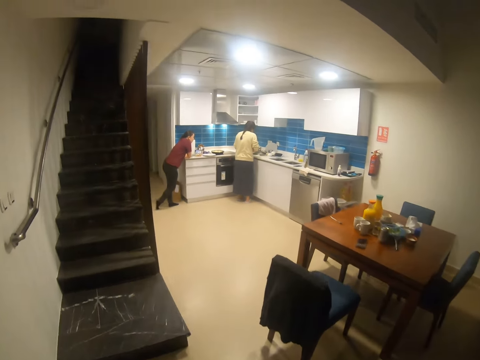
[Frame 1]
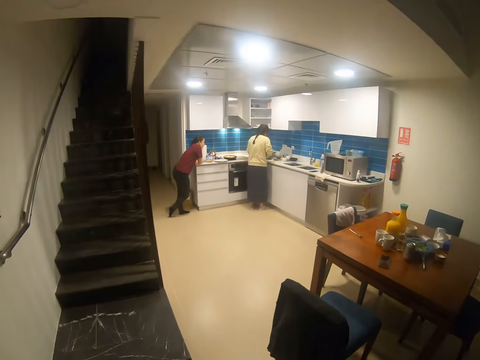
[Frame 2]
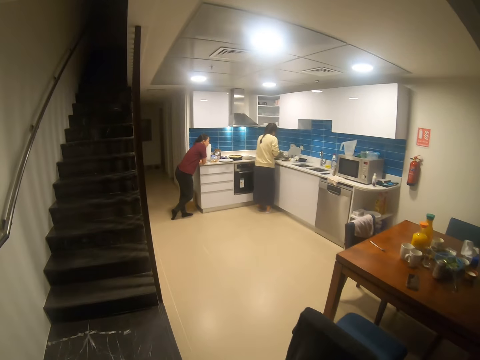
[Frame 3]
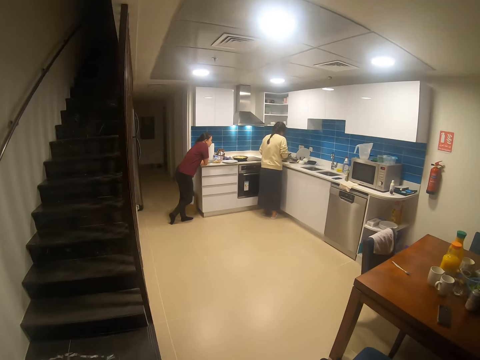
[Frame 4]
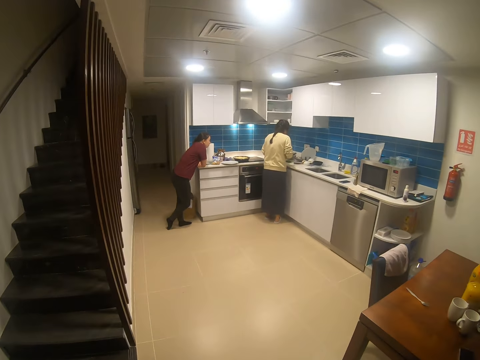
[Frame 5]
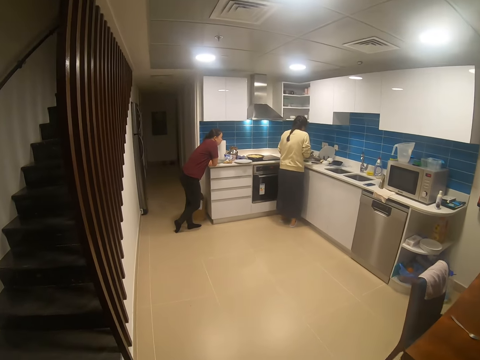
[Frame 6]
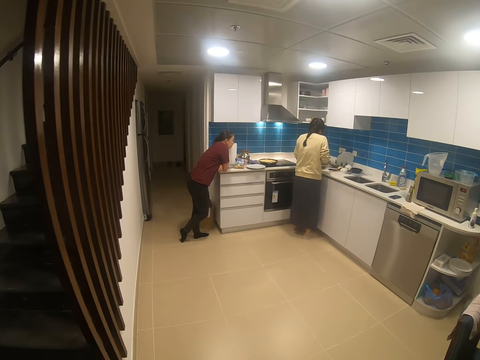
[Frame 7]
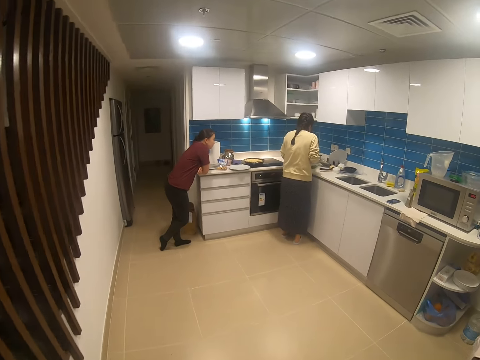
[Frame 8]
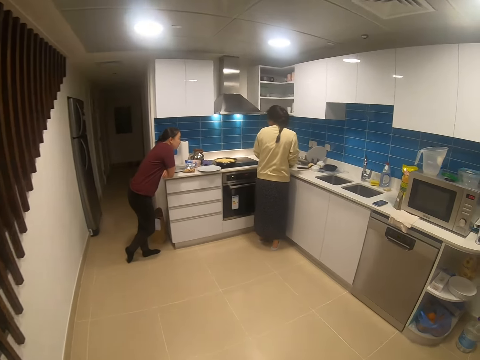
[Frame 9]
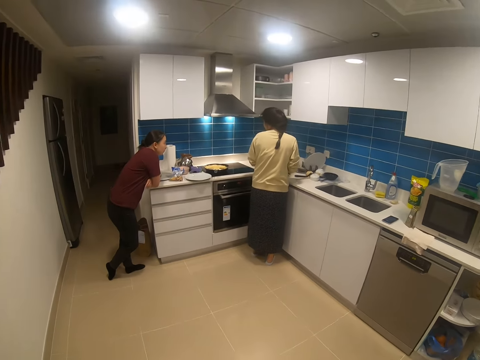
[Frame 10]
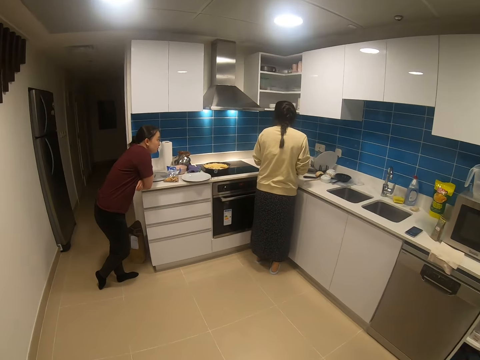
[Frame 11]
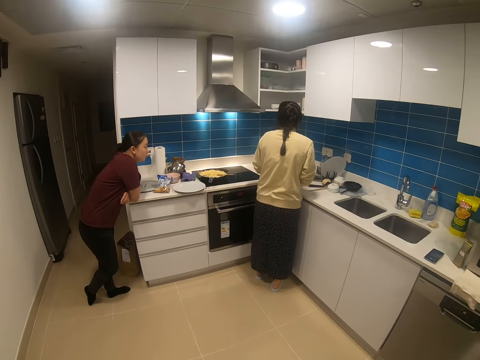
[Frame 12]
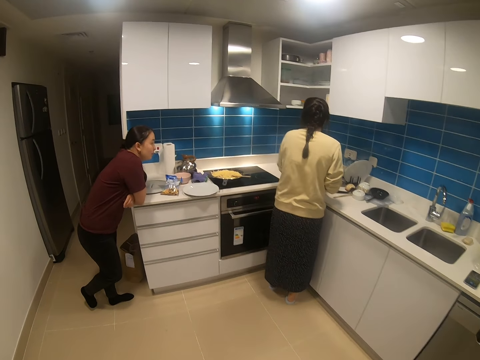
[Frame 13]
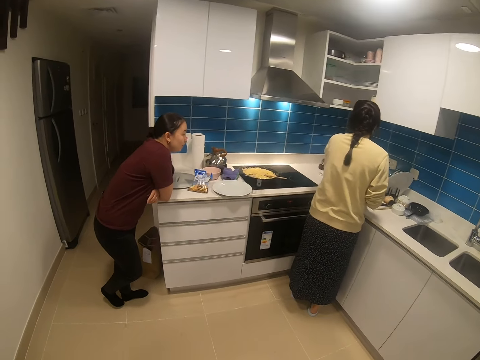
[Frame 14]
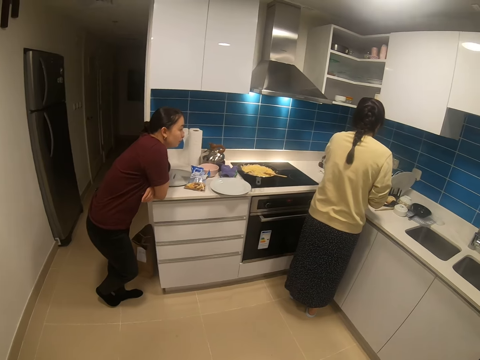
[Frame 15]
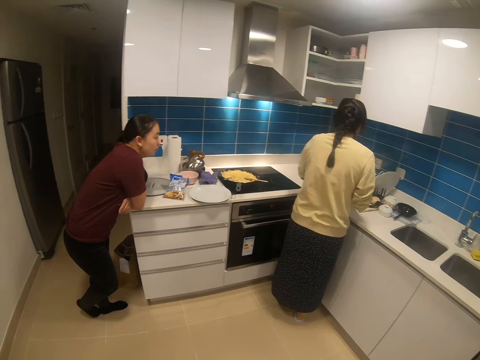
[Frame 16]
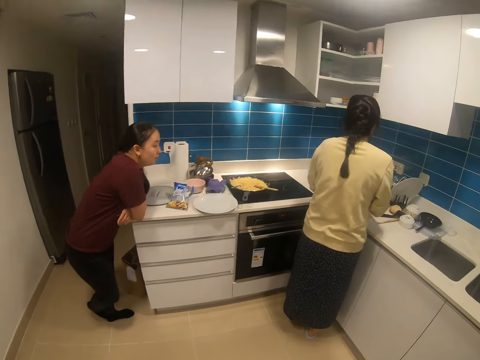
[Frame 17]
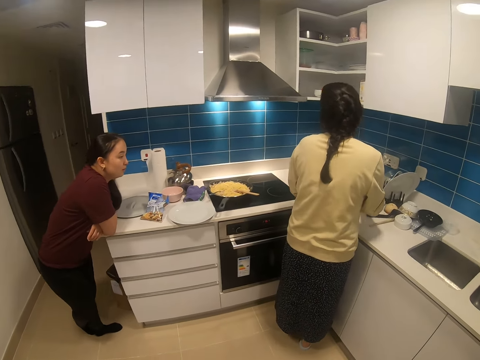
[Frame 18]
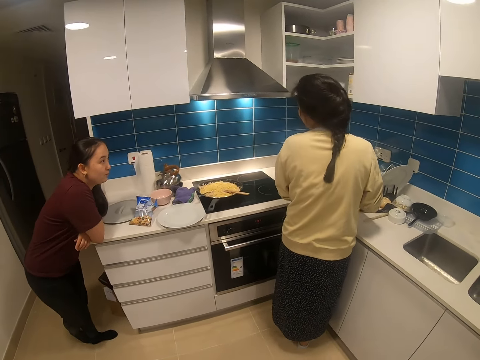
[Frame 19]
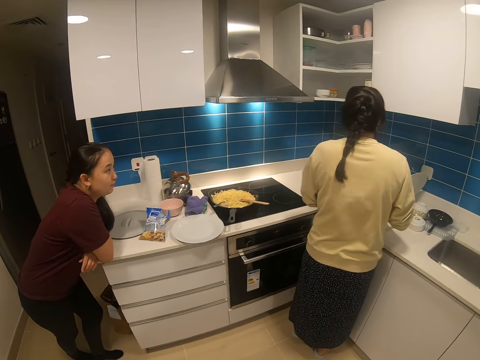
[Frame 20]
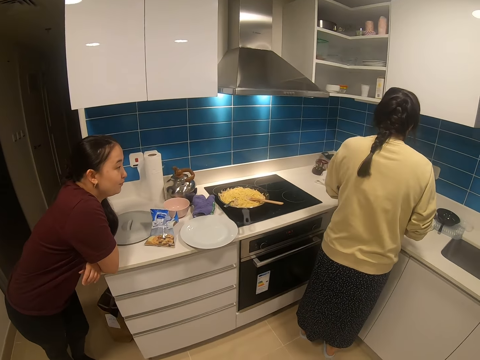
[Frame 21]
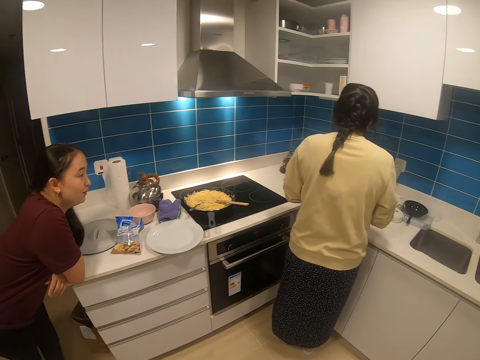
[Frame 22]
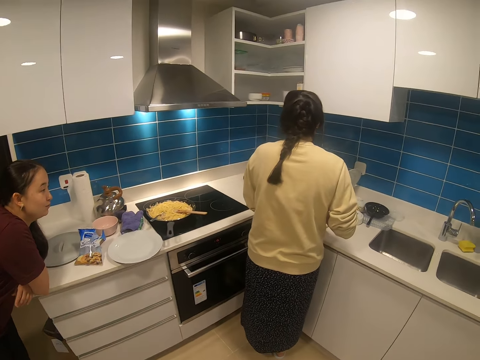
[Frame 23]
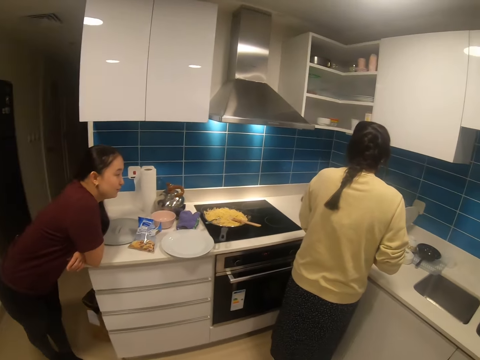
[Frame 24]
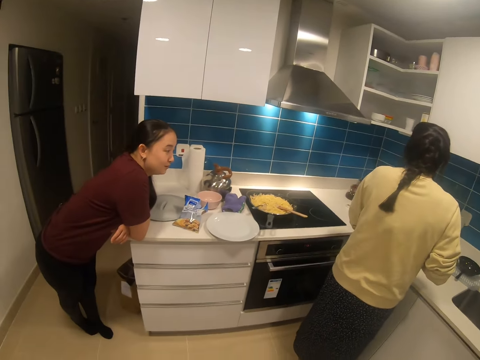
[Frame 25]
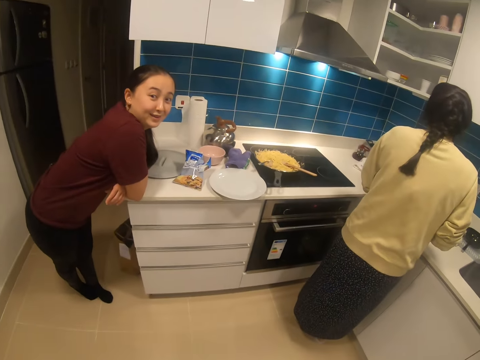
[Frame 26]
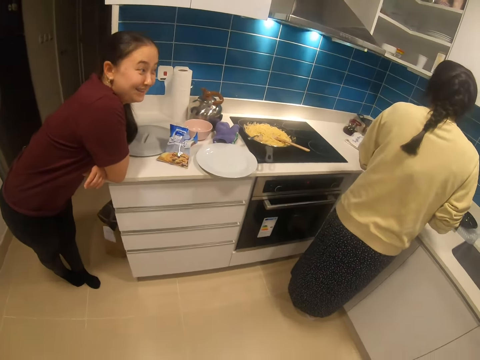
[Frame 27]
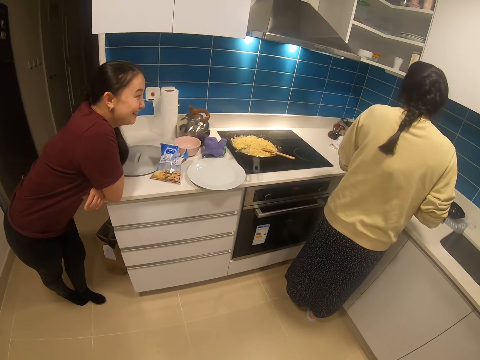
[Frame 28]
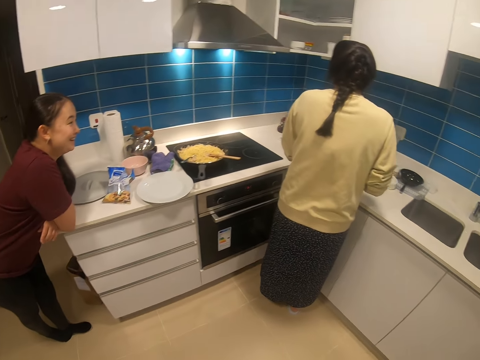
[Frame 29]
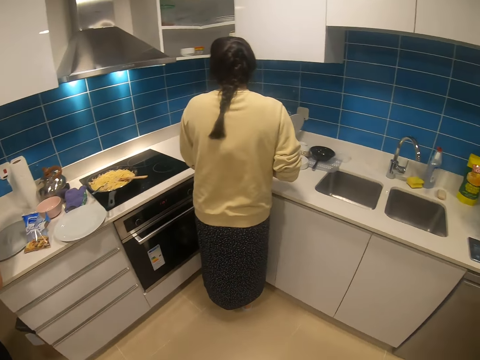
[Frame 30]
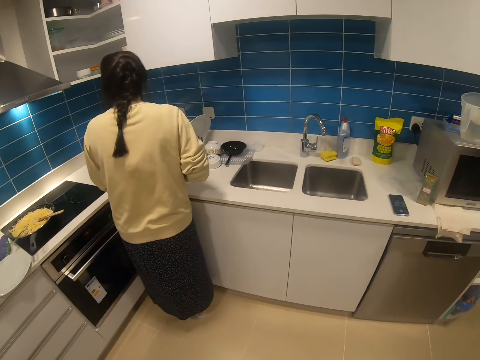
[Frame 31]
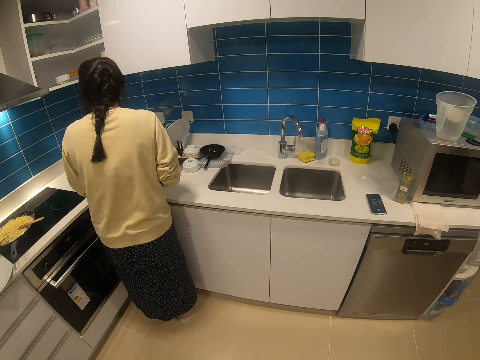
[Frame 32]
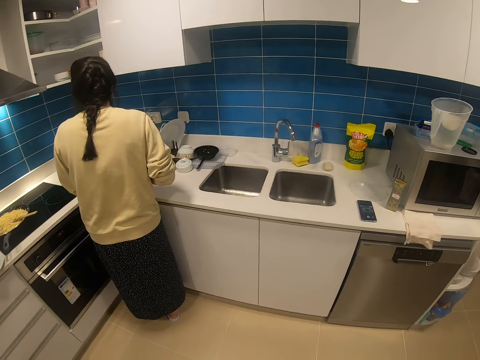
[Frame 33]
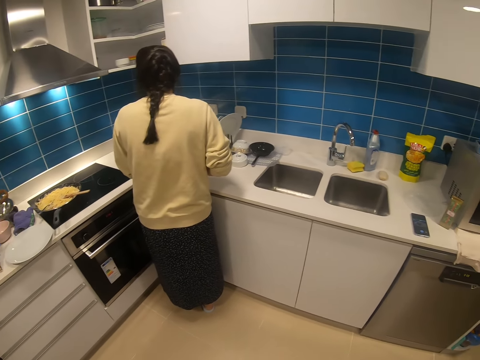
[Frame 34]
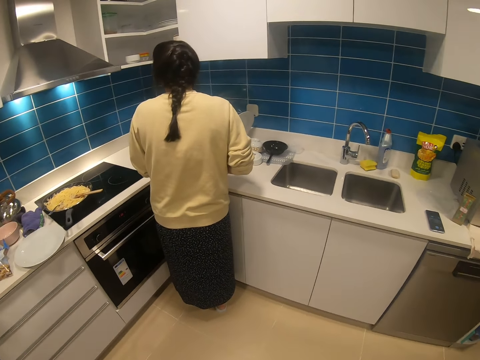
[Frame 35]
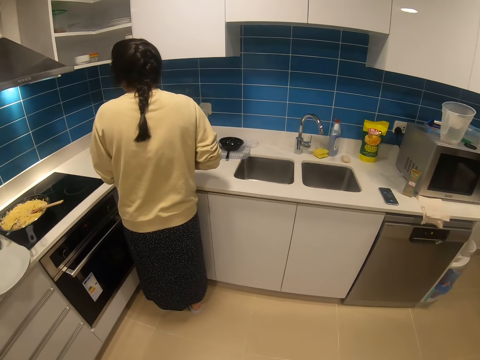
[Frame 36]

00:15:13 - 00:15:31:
The camera wearer walks forward. A woman dialogues with another woman. The camera wearer dialogues with the first woman. The first woman looks at the camera wearer. The first woman looks at the other woman. The camera wearer looks at the other woman.

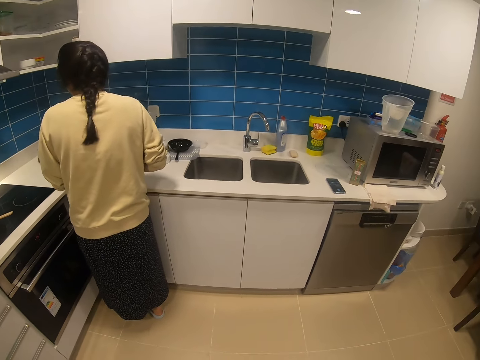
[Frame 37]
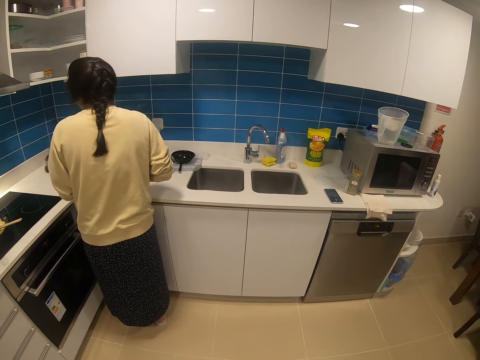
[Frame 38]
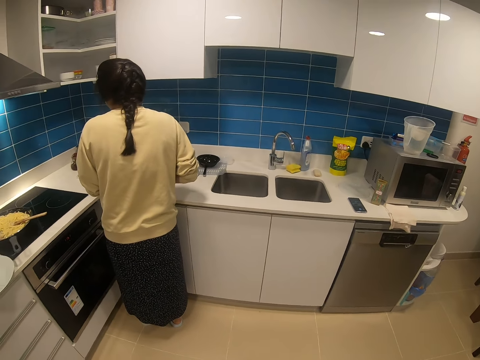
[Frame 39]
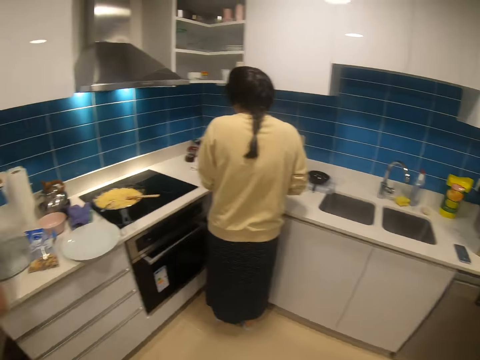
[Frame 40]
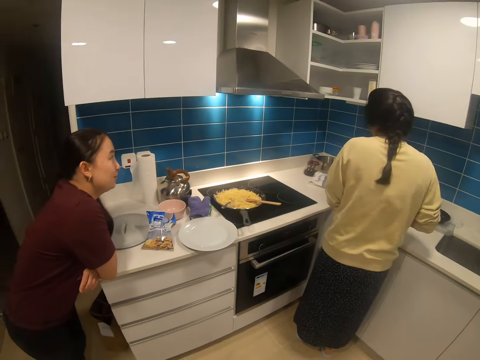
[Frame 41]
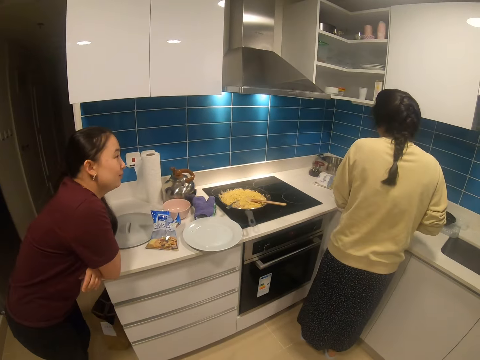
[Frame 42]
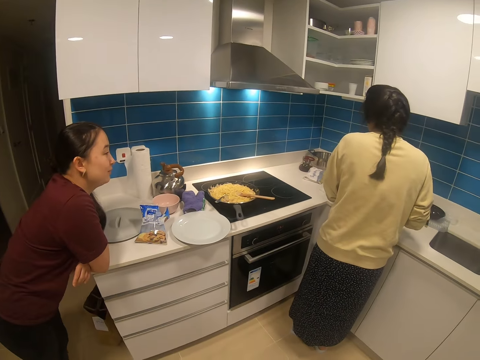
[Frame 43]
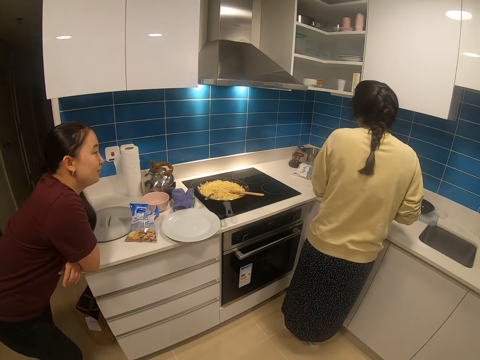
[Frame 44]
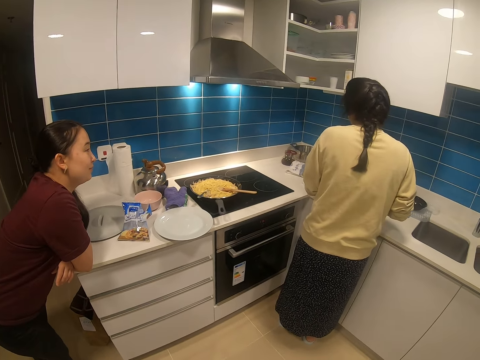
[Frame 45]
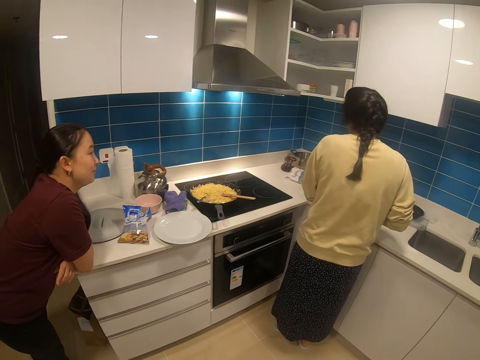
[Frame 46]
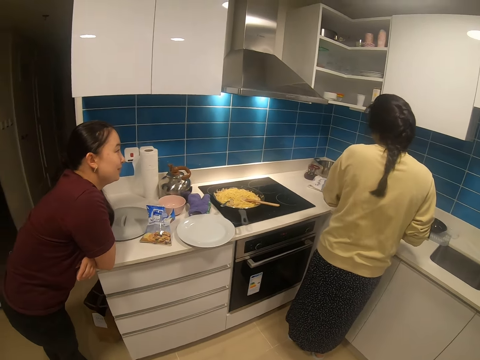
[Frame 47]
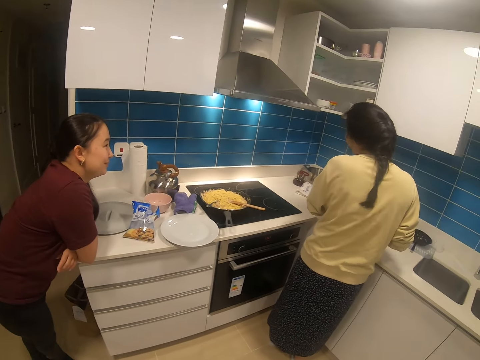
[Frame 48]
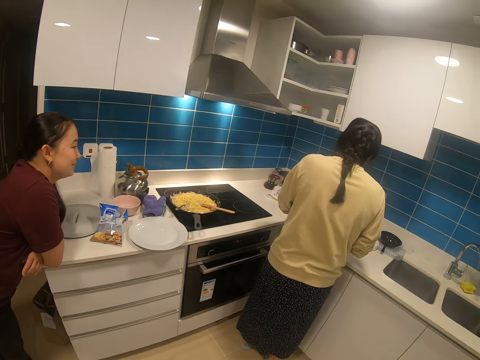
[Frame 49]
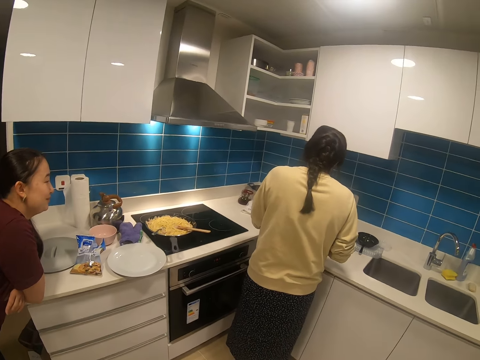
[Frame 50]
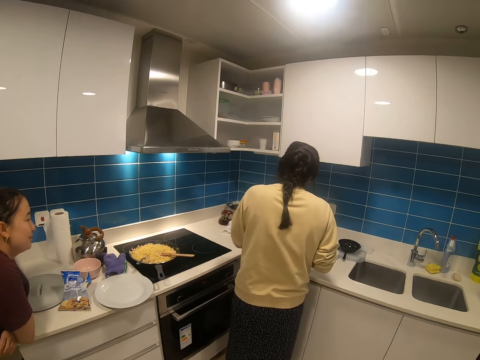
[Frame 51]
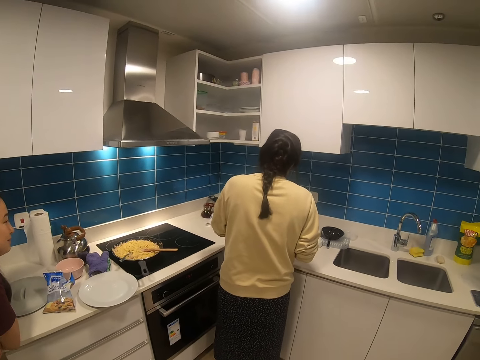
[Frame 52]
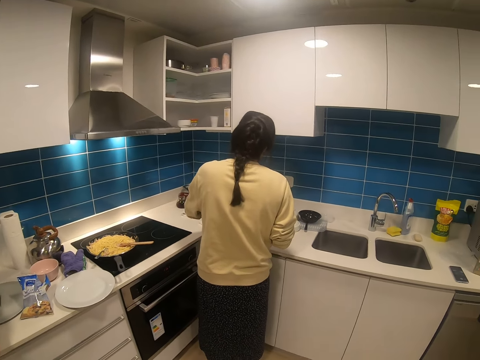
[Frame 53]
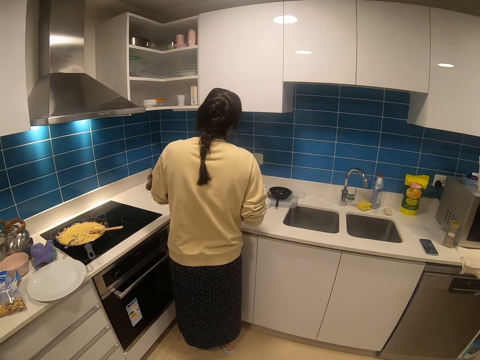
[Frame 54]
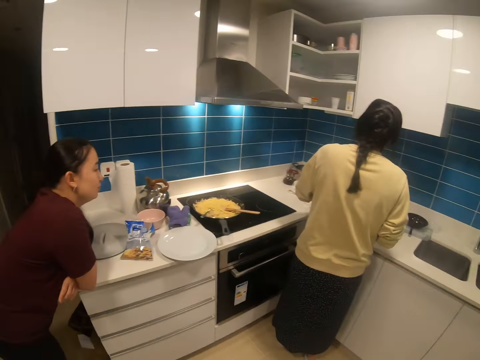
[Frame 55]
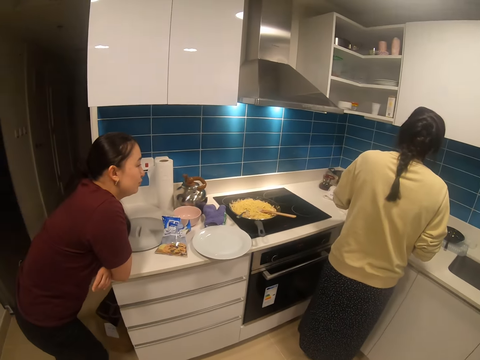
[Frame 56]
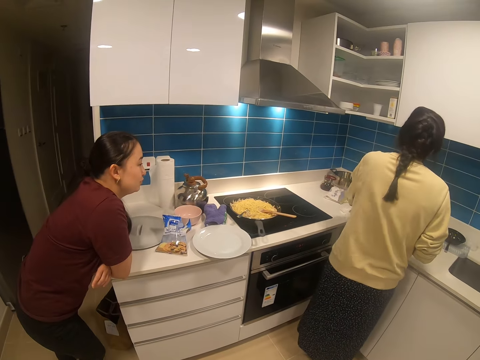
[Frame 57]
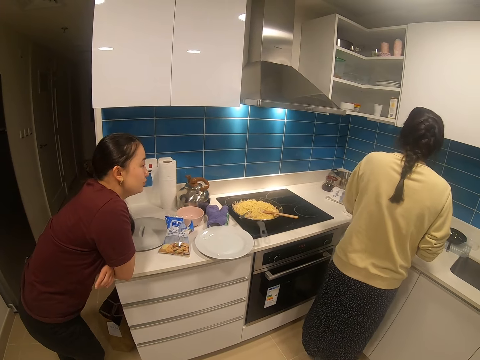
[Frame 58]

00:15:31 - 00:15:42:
A woman dialogues with another woman. The first woman looks at the other woman. The first woman leans on the kitchen cupboard. The other woman stands in the house. The camera wearer stands in the house. They look around the countertop.
